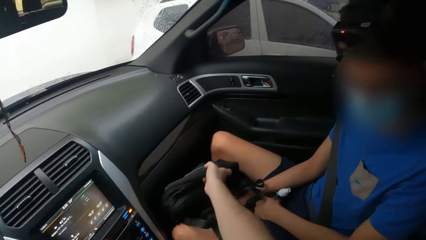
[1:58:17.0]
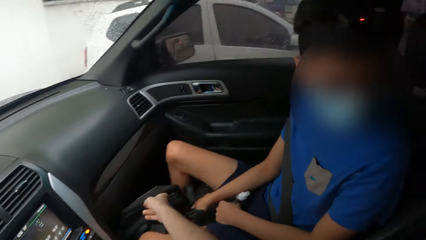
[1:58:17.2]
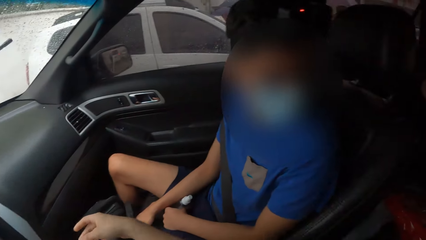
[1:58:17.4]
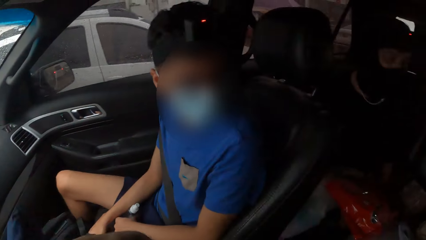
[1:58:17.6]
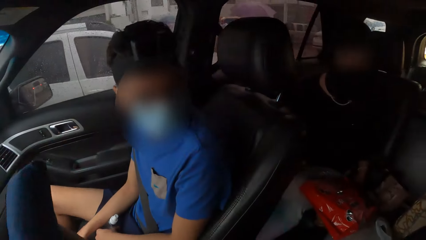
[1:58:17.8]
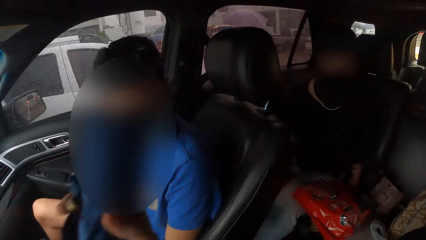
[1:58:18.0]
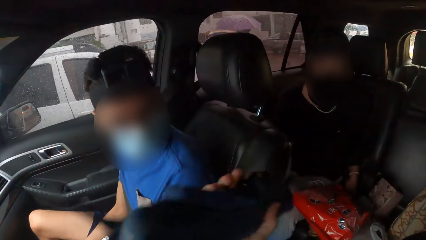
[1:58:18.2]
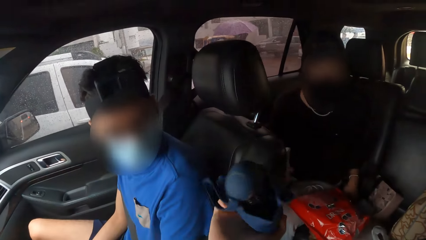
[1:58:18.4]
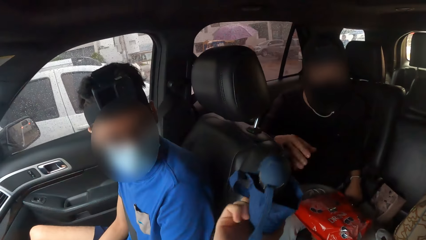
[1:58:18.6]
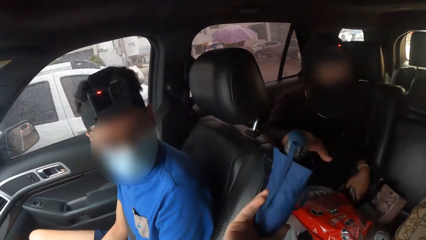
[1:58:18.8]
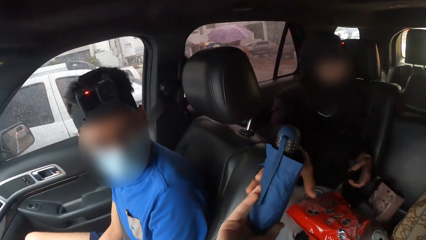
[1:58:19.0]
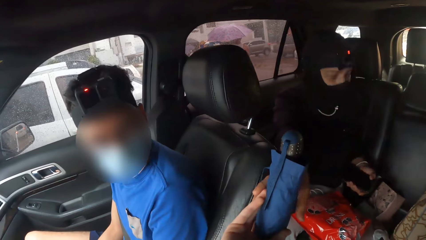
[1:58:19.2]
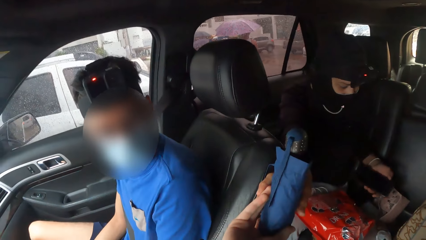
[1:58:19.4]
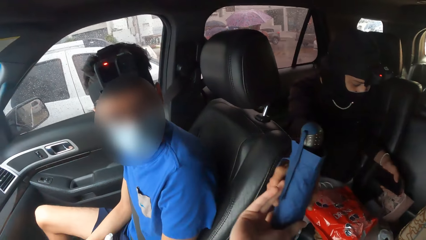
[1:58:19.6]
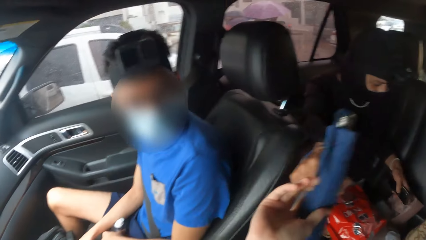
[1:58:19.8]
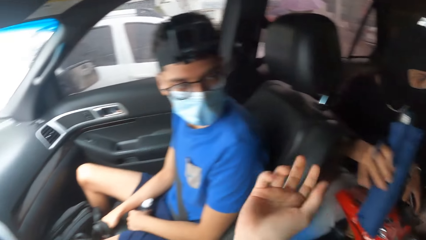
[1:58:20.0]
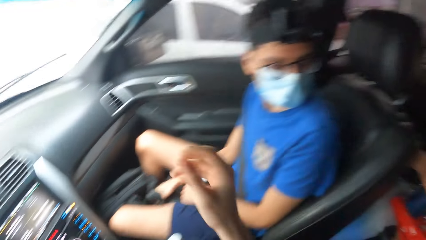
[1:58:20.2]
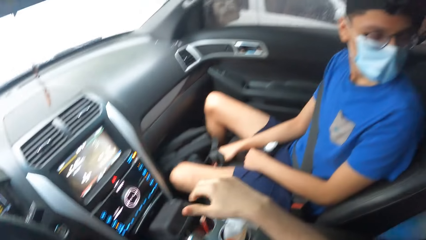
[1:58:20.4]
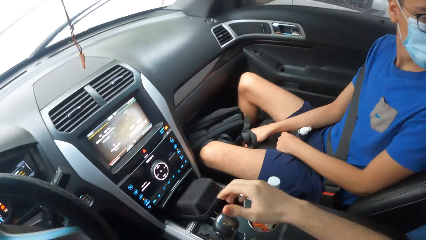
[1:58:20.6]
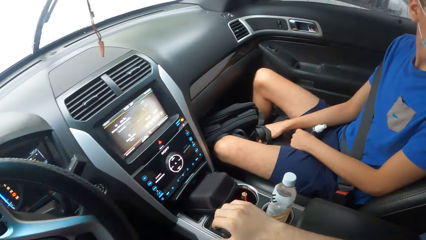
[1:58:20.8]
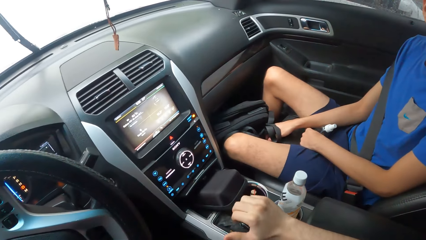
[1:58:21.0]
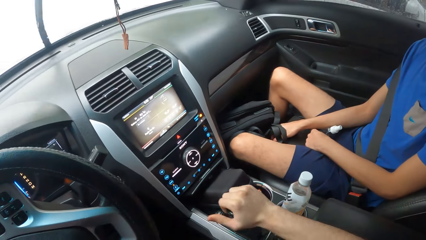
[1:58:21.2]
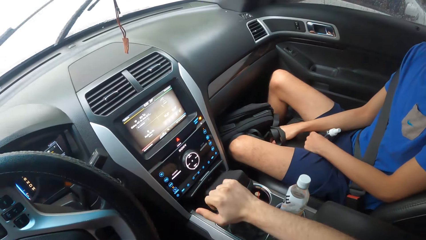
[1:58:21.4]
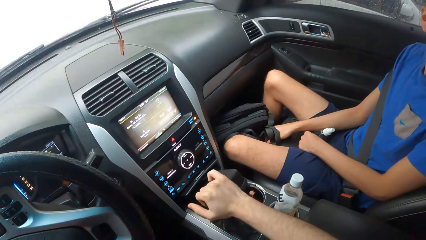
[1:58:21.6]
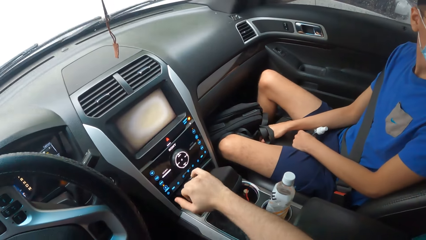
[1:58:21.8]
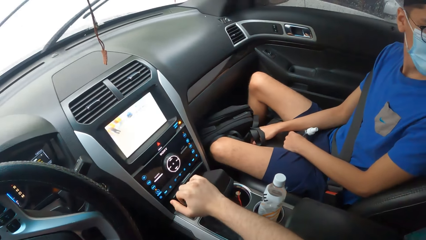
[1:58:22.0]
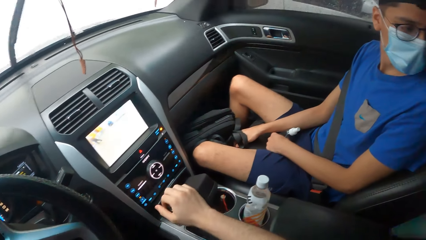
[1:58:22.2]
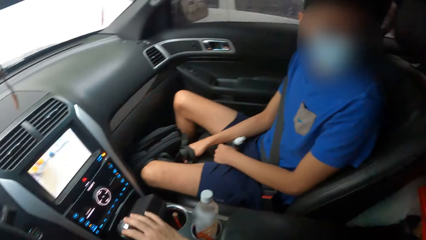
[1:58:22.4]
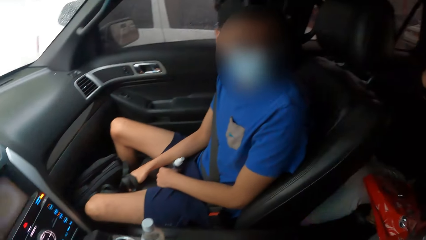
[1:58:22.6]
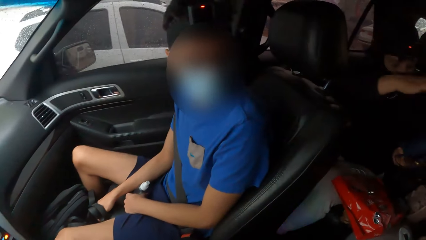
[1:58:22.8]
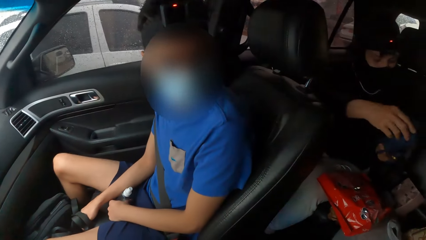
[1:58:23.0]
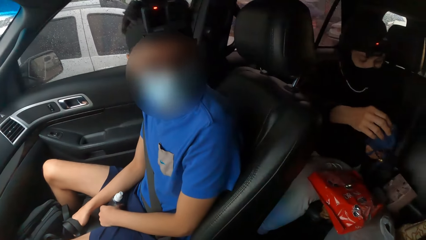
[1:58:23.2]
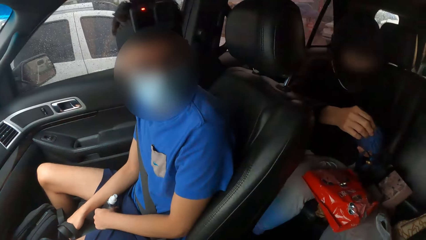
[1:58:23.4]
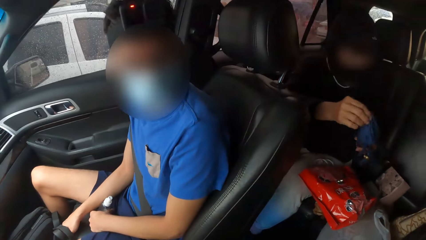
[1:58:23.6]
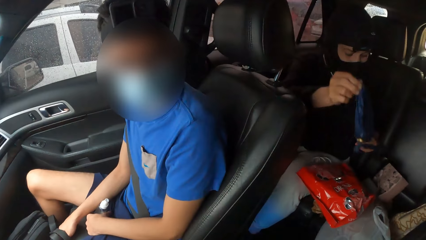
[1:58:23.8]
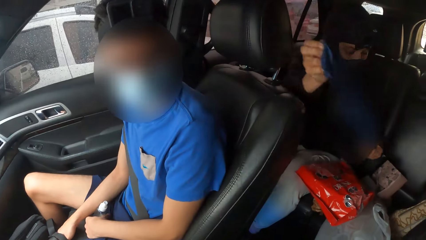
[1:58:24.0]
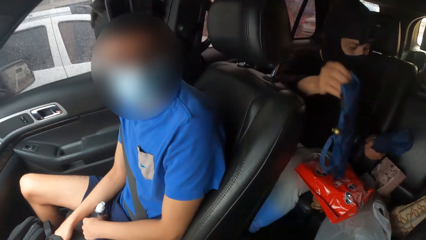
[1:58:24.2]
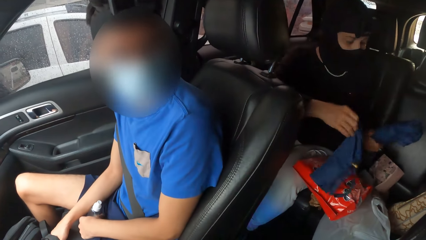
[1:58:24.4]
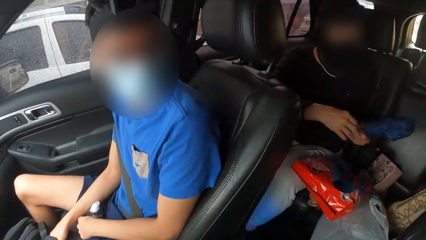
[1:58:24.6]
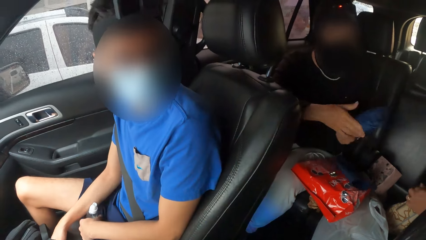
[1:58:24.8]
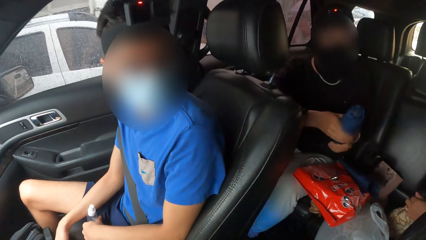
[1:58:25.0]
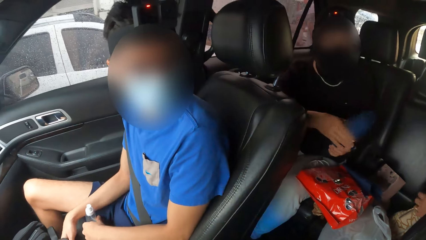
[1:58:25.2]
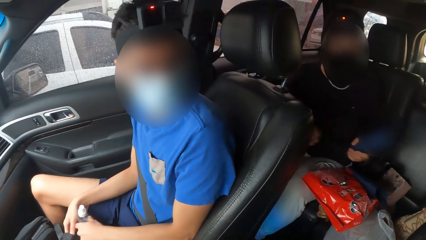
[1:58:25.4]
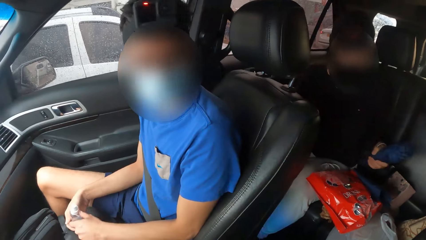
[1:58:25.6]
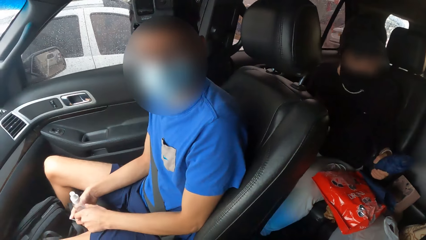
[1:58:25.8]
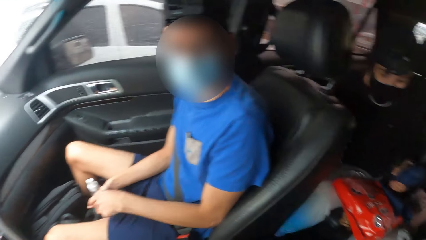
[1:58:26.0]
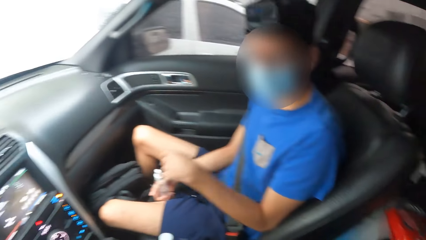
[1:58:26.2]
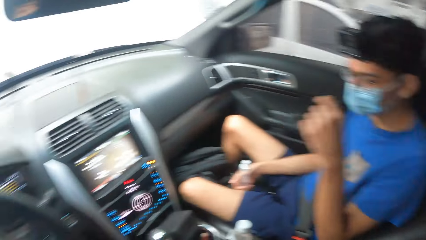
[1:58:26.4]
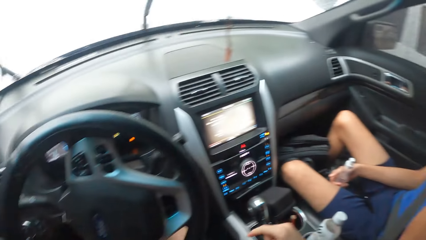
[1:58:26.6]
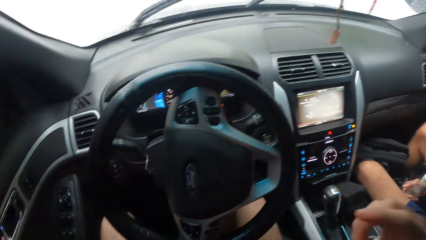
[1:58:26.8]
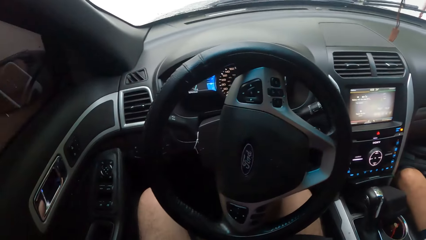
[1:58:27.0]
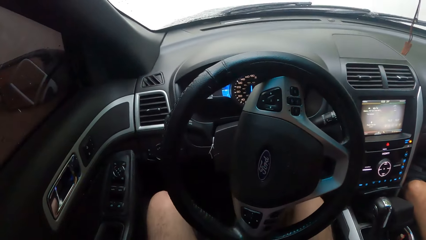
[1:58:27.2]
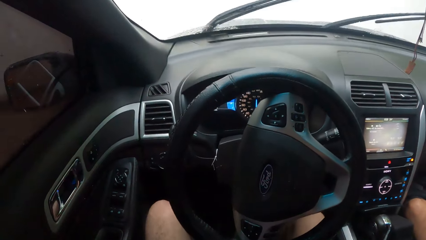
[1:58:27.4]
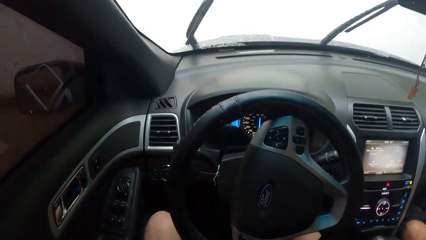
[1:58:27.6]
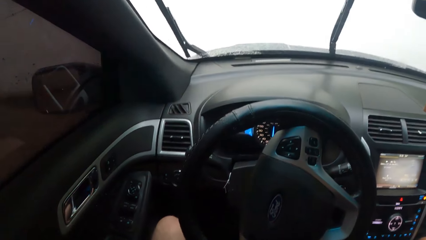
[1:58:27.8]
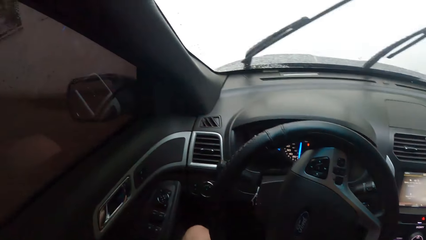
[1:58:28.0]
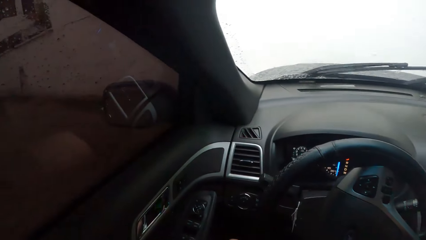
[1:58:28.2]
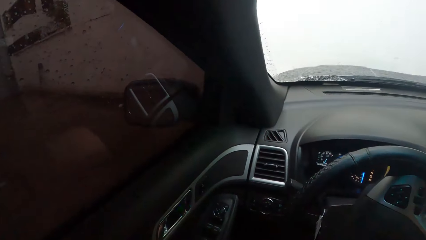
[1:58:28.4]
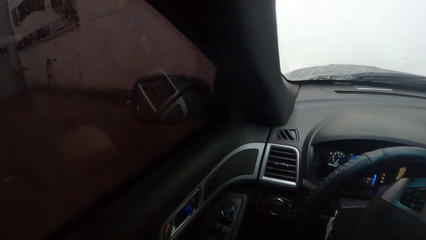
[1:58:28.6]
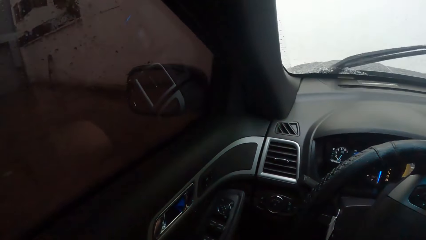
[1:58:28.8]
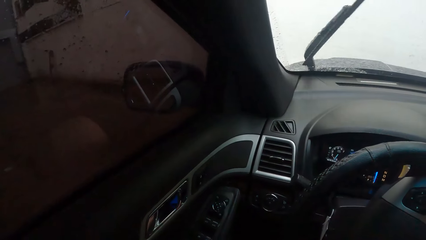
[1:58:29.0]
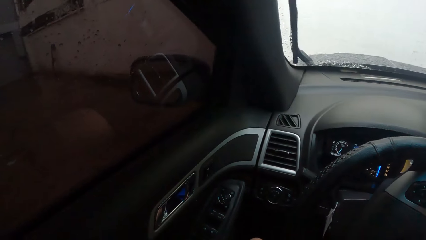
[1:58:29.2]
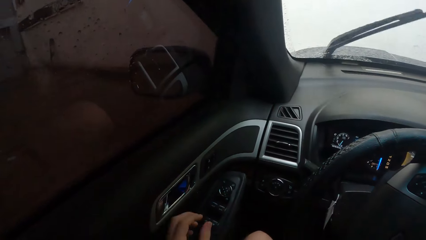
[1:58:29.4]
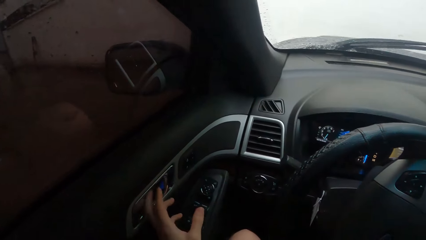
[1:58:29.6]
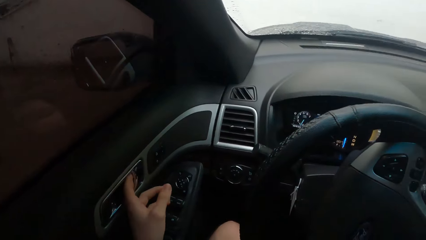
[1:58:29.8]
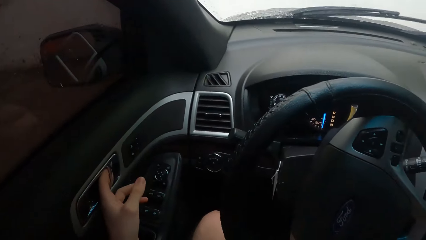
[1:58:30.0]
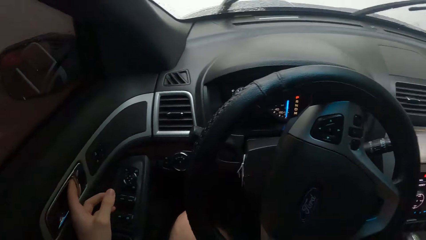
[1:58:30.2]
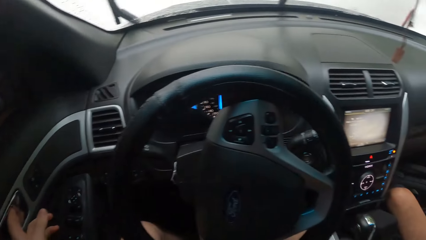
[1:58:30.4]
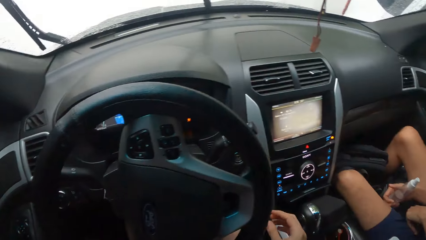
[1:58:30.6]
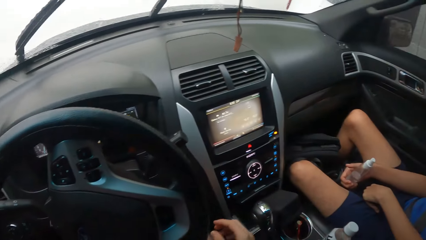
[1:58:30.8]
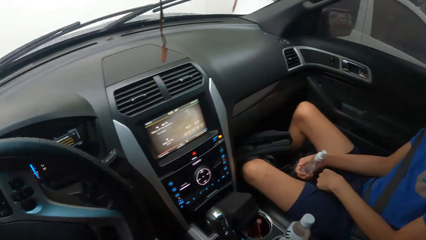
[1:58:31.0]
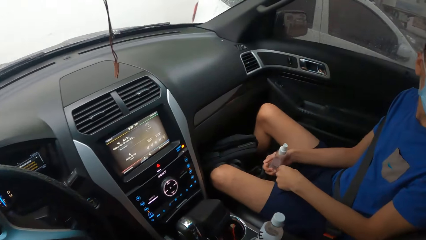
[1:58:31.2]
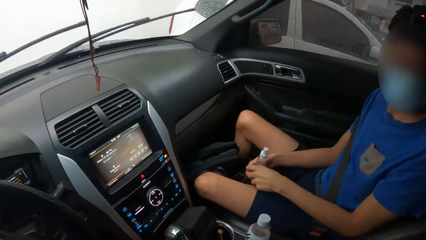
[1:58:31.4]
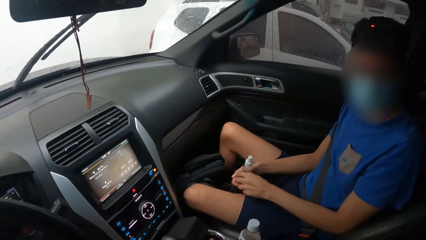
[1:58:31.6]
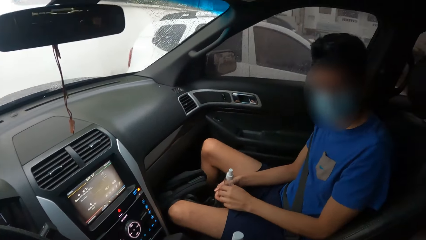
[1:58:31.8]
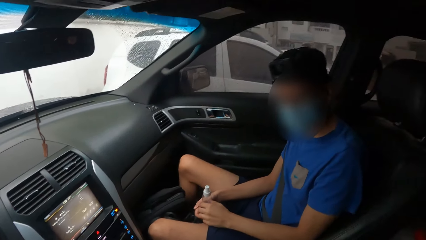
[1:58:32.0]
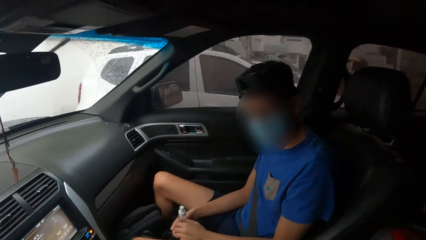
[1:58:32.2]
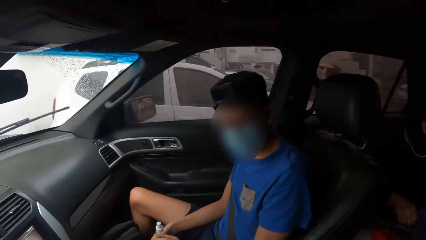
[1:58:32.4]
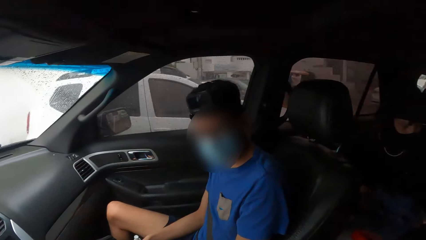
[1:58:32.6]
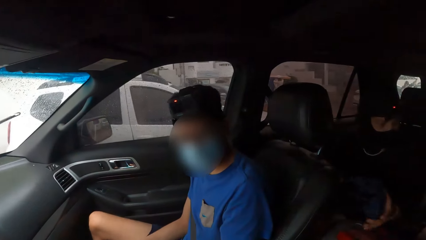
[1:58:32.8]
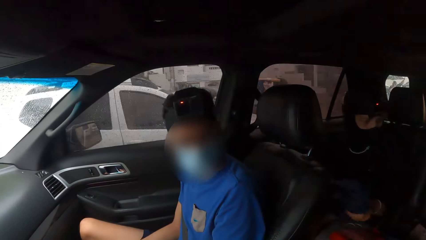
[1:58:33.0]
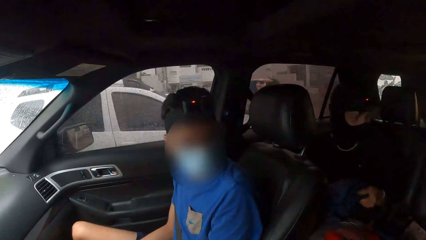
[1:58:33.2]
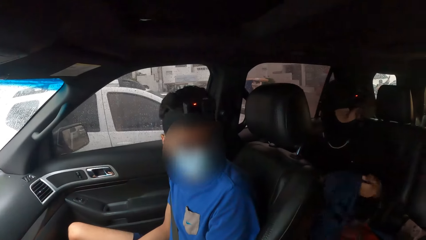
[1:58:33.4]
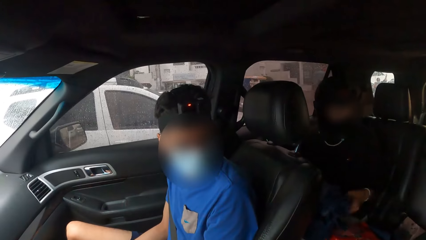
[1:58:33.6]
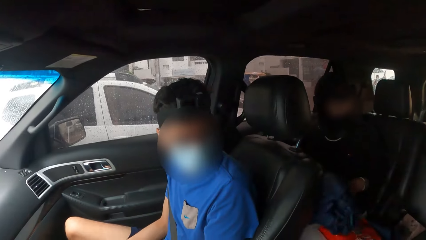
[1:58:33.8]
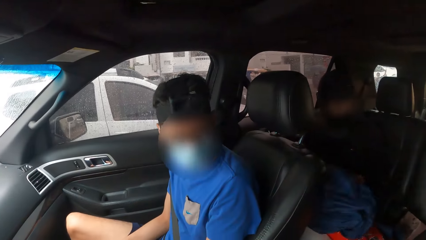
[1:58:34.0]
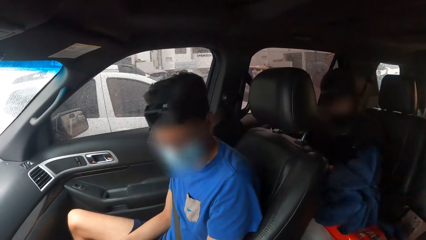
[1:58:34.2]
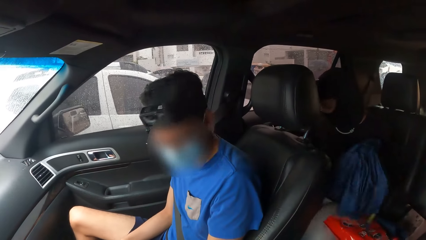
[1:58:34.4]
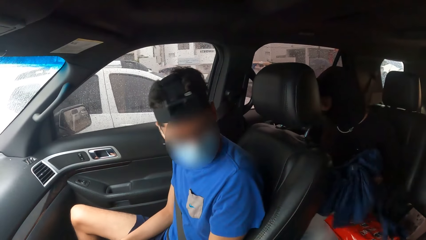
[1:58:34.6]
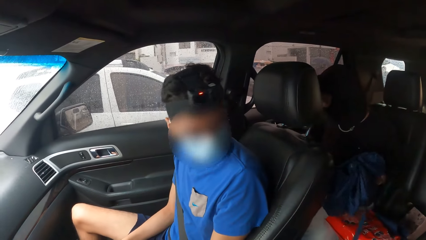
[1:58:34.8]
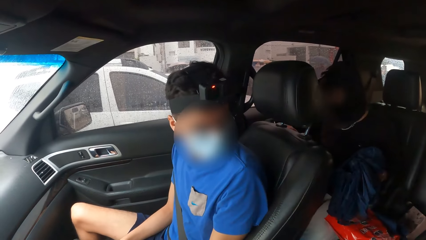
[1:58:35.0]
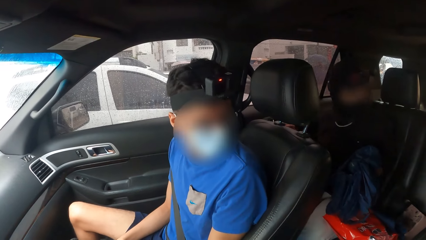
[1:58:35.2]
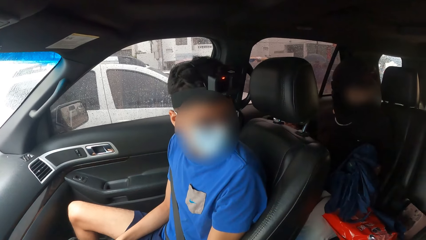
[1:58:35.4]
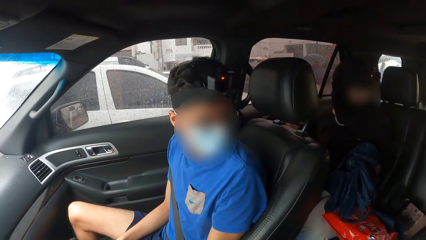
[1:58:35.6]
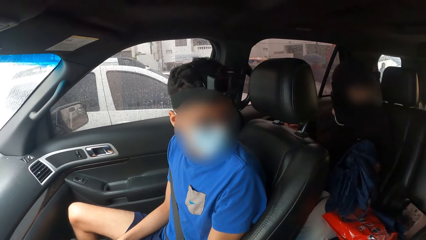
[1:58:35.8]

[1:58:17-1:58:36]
The camera wearer places the bag on the car. They give an umbrella to a lady. The lady picks the umbrella. The camera wearer changes the car gear. They operate the car. The lady removes the umbrella cover. She opens the umbrella. The camera wearer holds the car door. They operate the car. They converse with a man.
